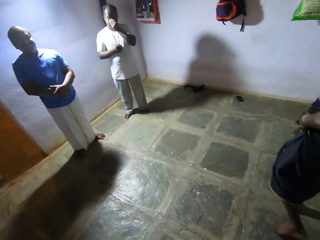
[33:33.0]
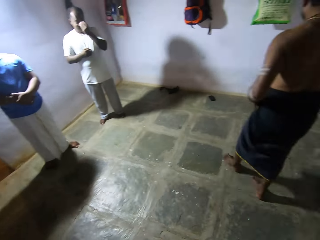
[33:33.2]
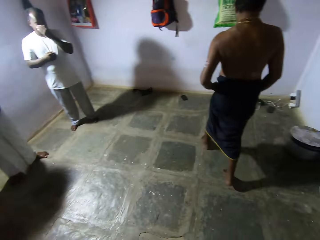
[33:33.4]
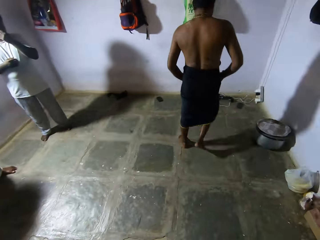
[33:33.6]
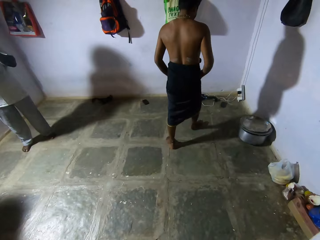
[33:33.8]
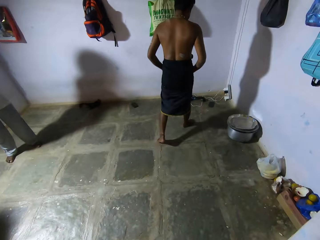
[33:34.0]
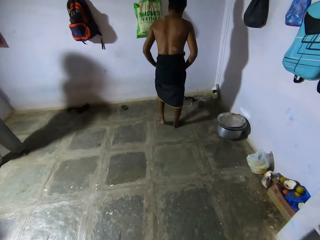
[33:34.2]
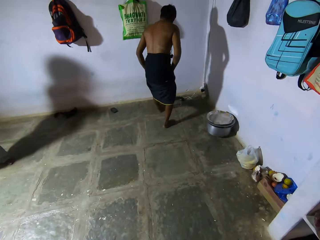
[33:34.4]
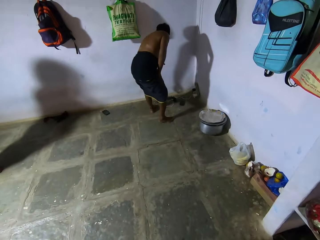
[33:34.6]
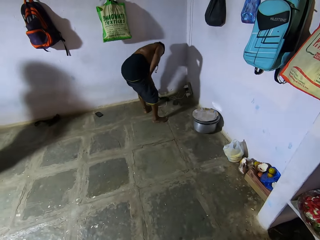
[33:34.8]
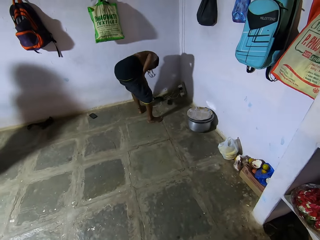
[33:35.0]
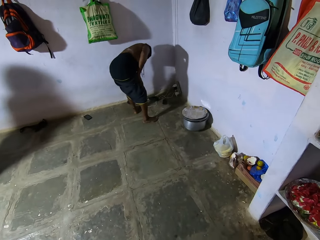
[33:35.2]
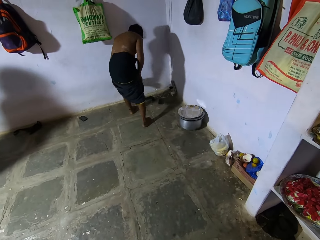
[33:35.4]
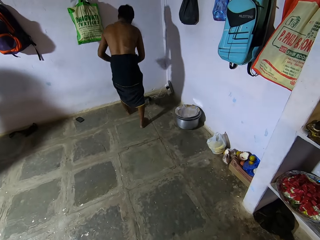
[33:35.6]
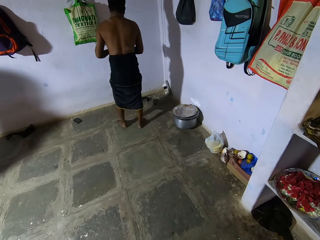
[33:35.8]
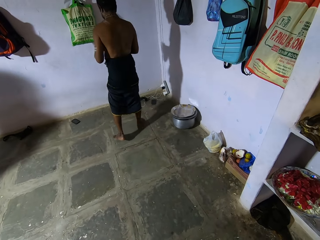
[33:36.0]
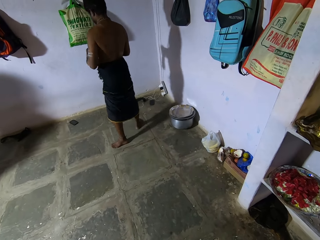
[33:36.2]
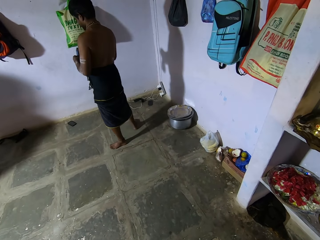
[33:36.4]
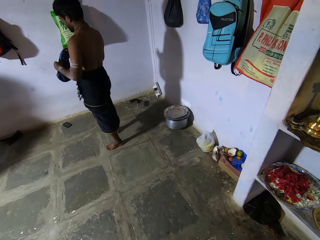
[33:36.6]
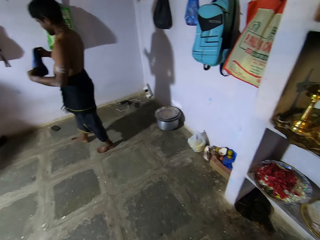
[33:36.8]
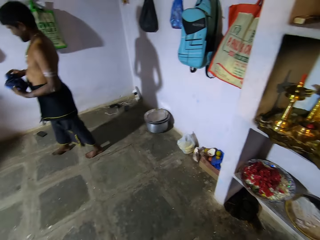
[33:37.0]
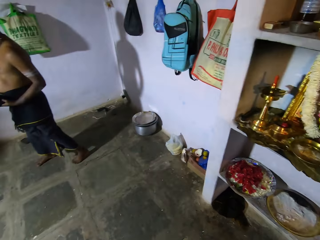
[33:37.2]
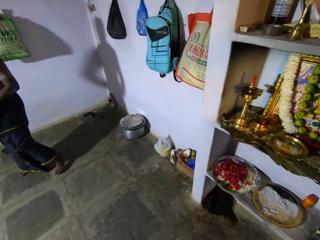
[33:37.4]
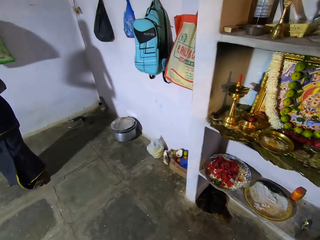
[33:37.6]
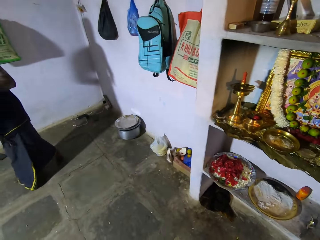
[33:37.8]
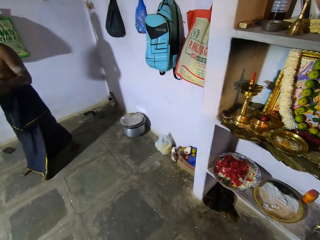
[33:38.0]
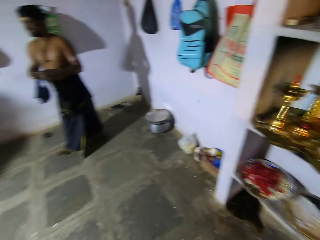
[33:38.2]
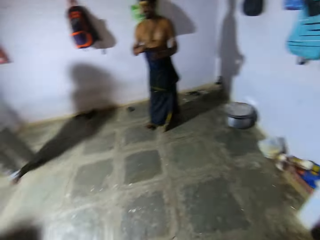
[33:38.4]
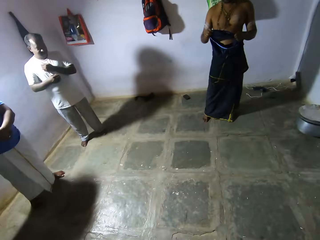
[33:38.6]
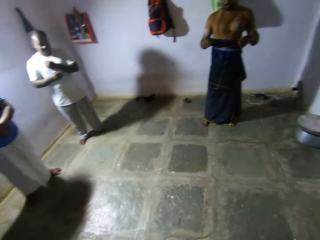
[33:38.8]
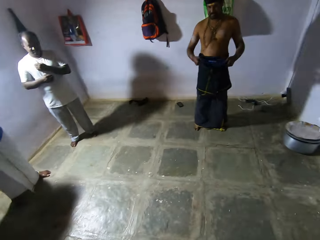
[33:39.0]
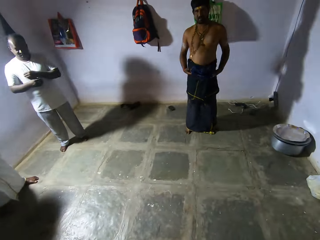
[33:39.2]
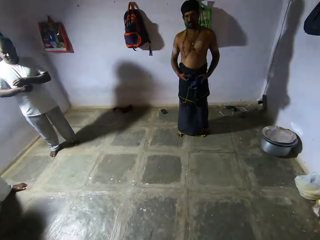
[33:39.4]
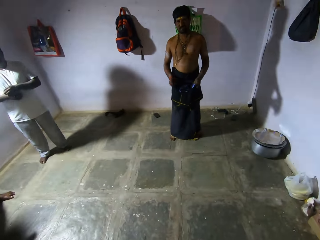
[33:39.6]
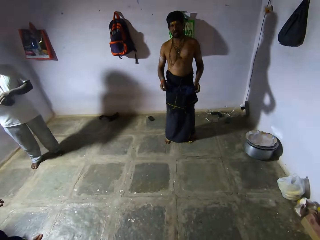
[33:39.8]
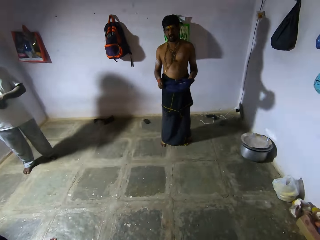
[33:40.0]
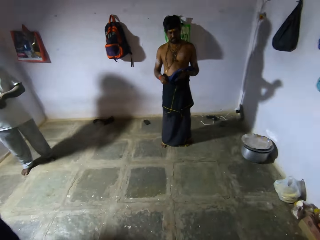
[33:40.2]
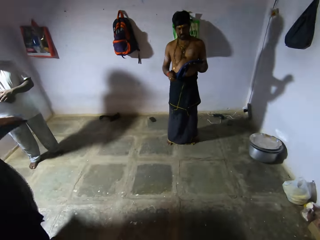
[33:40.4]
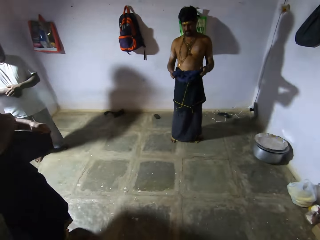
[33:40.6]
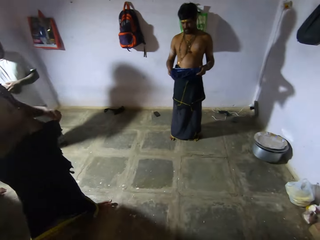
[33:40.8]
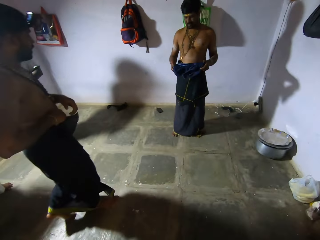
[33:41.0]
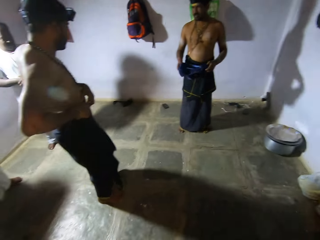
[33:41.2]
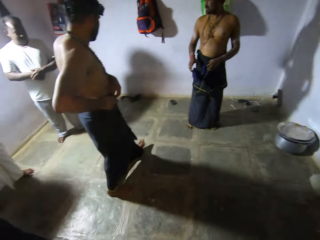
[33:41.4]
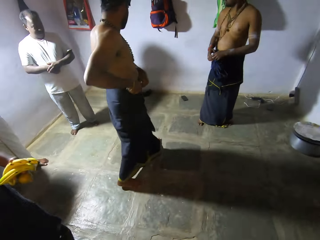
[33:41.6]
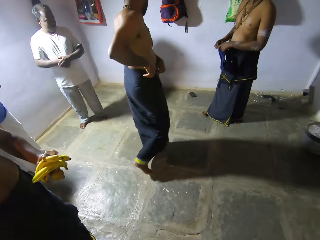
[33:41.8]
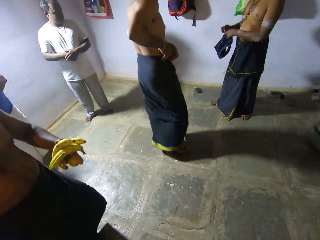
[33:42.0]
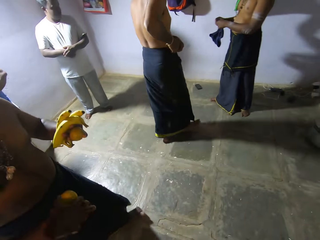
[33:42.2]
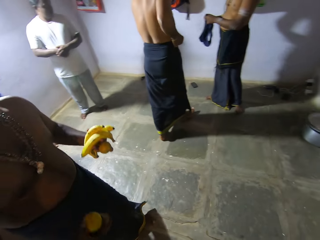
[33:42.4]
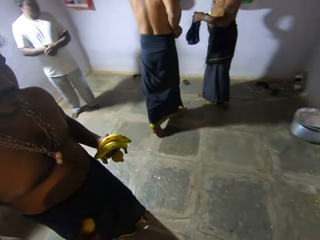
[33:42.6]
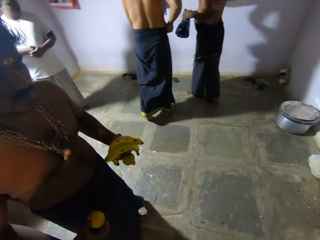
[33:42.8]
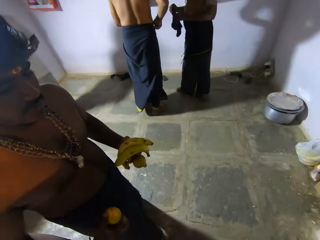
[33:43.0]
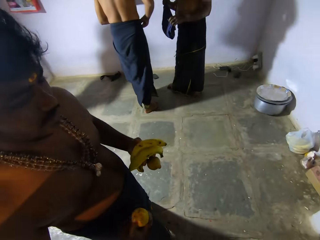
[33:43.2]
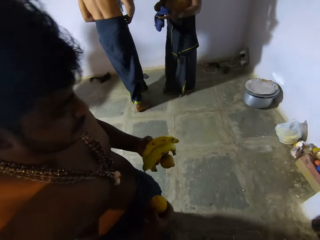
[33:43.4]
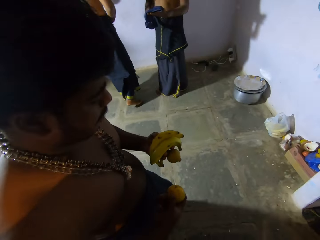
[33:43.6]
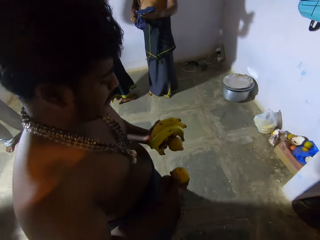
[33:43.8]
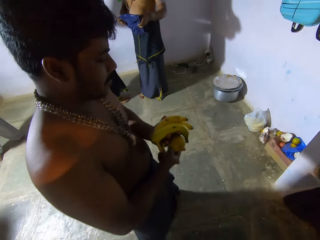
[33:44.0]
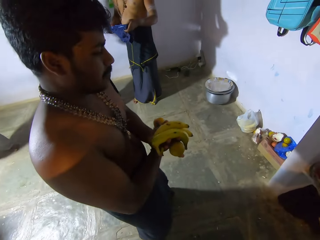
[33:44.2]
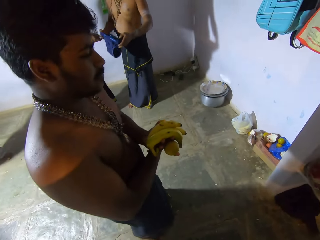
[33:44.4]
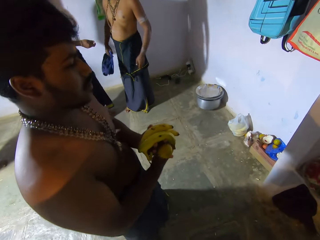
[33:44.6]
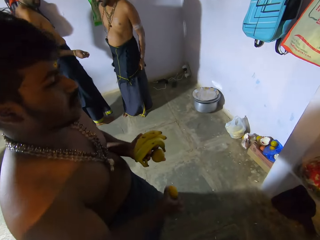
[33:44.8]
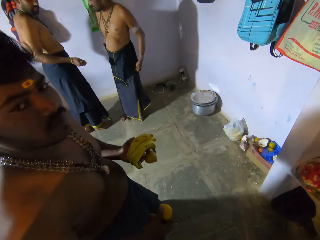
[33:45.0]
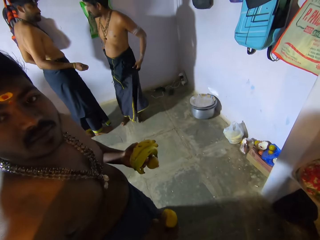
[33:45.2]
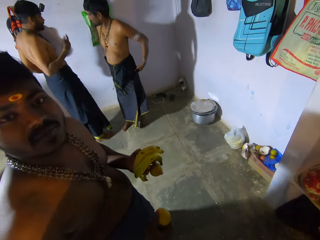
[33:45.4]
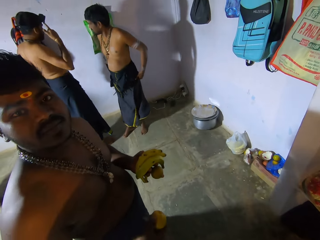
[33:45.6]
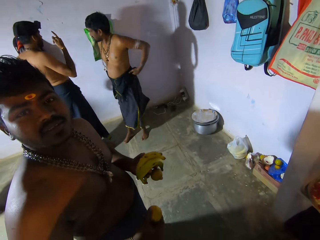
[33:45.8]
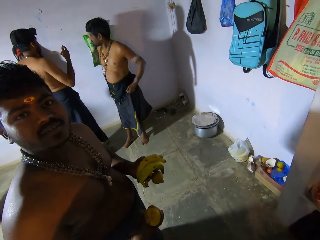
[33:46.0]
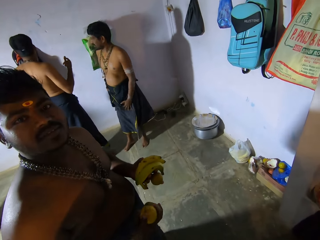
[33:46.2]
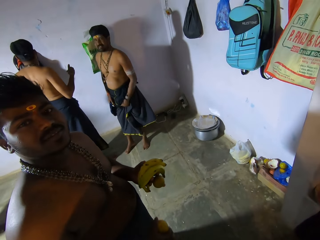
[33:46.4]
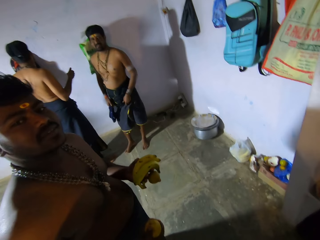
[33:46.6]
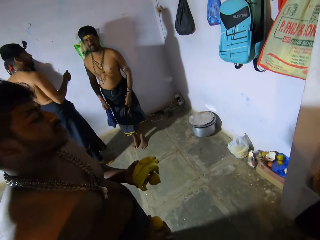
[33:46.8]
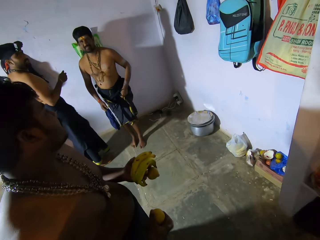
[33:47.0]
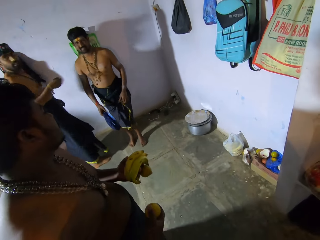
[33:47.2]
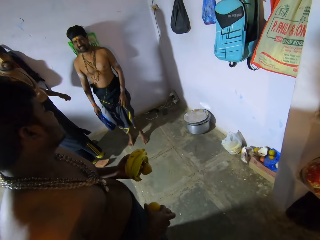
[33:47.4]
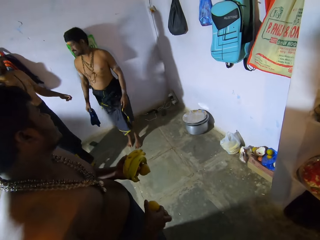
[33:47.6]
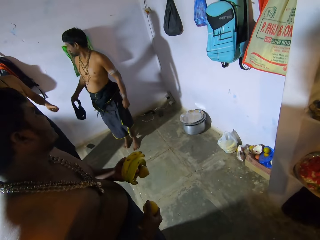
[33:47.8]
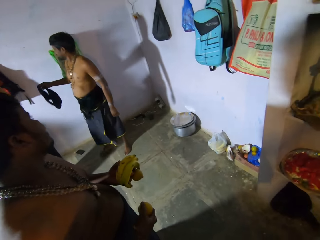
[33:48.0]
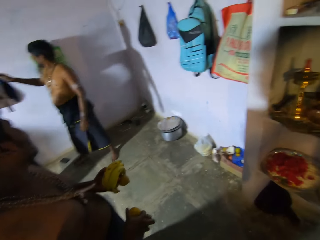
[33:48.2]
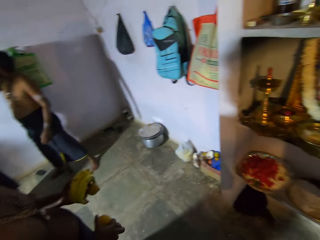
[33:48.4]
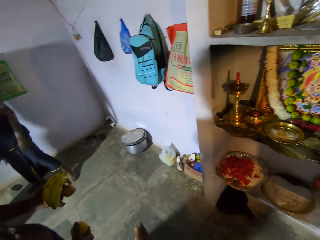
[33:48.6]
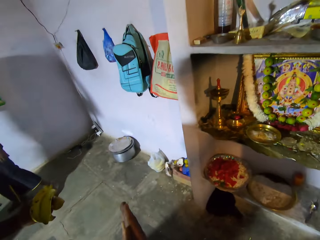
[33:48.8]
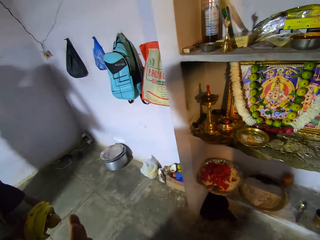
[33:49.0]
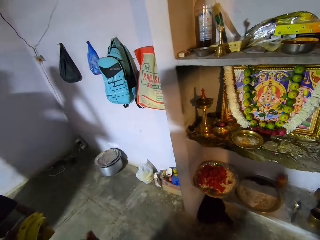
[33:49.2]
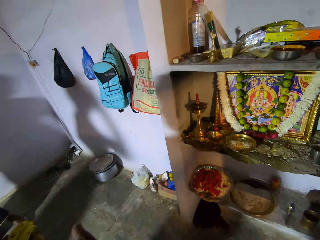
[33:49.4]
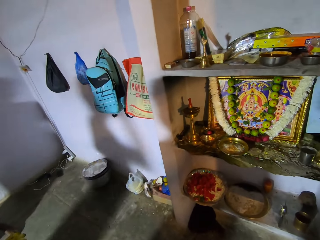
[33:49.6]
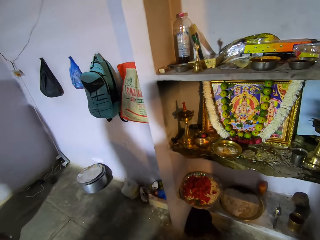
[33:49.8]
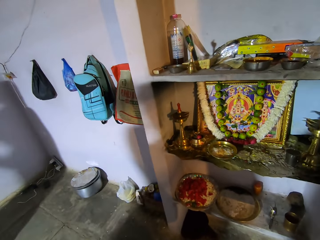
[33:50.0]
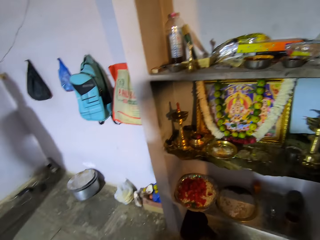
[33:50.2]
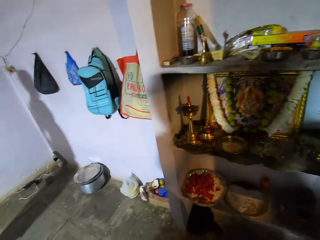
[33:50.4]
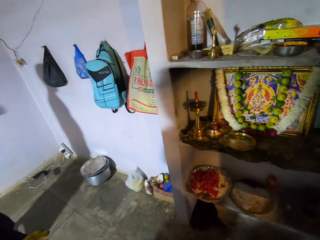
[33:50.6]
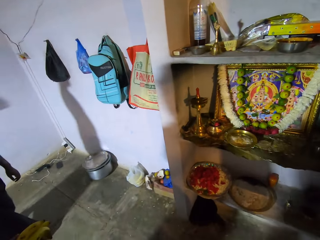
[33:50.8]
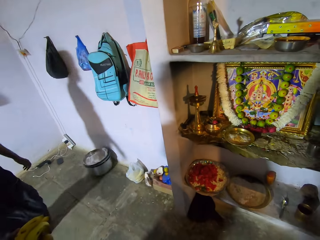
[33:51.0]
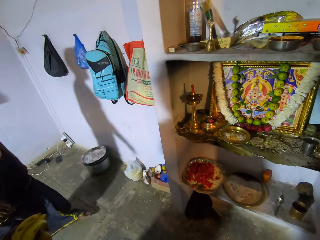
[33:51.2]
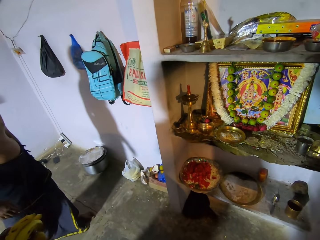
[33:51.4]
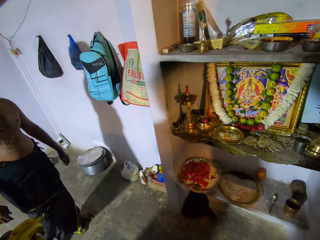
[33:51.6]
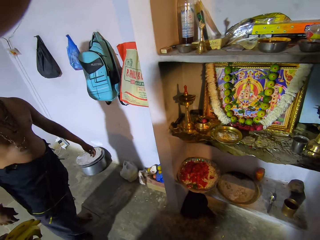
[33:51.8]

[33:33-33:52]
A person moves the hand to the face. Another person moves the hand to the table. A third person moves the cloth, takes the cloth, holds the cloth, and moves the cloth on the hand. A fourth person moves the cloth. The second person holds the banana. The second person moves the hand with the fruit. The third person points at the head. The fourth person moves the cloth. The second person moves the hand with the fruit. The camera wearer converses with a man. The fourth person hangs the cloth on the wall. The camera wearer moves the hand together. The third person walks to a fifth person.
